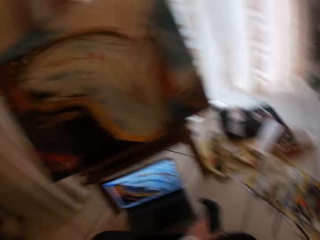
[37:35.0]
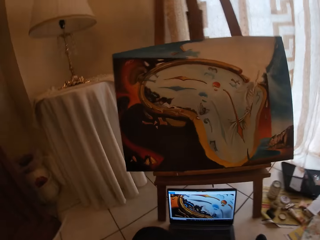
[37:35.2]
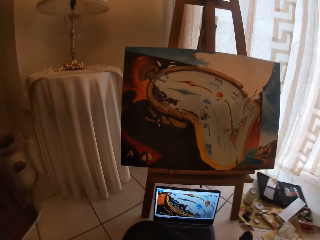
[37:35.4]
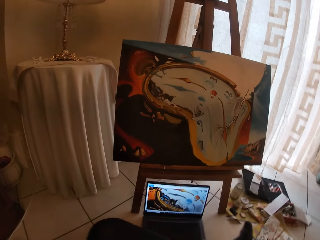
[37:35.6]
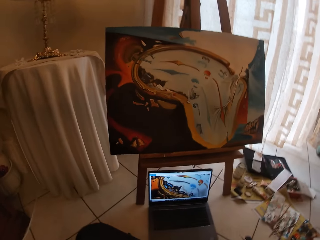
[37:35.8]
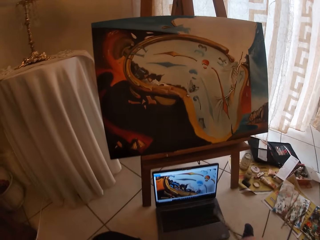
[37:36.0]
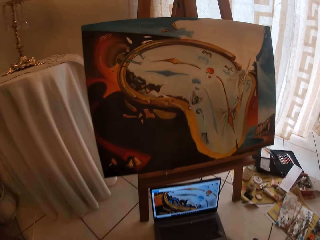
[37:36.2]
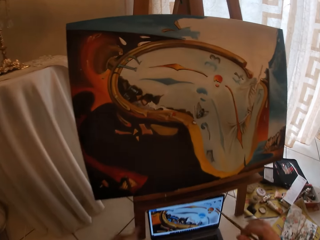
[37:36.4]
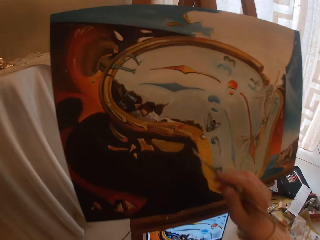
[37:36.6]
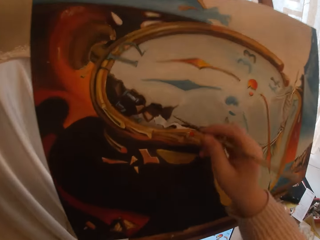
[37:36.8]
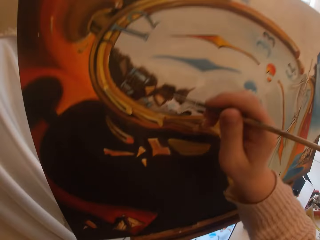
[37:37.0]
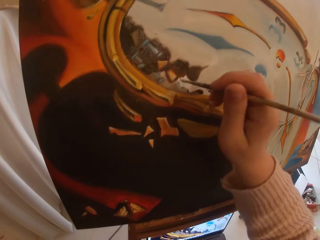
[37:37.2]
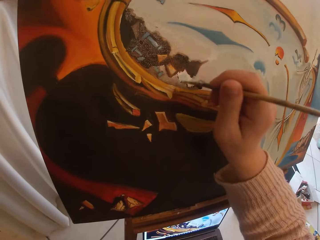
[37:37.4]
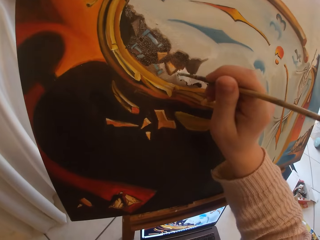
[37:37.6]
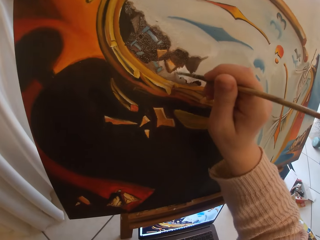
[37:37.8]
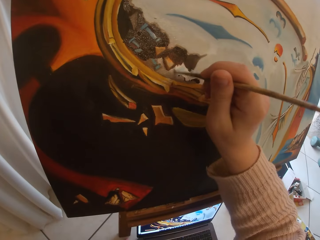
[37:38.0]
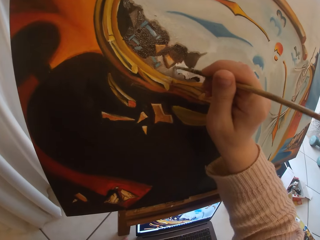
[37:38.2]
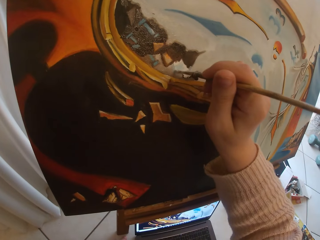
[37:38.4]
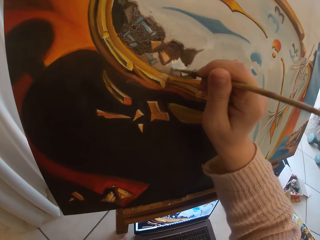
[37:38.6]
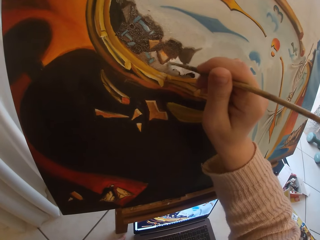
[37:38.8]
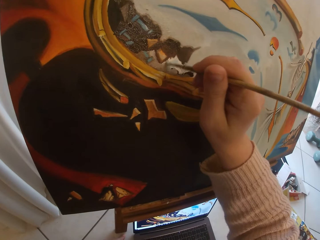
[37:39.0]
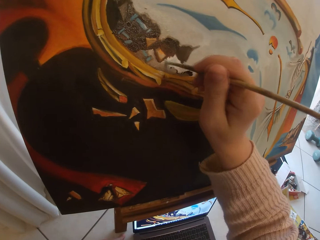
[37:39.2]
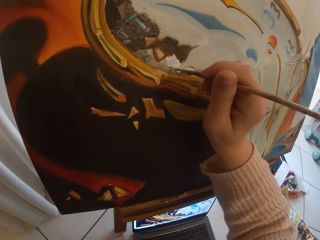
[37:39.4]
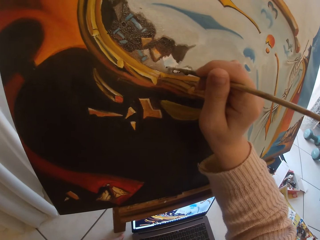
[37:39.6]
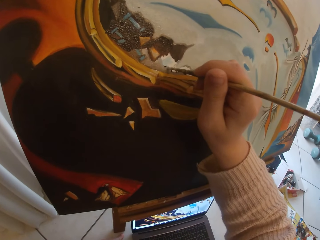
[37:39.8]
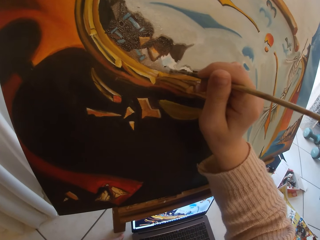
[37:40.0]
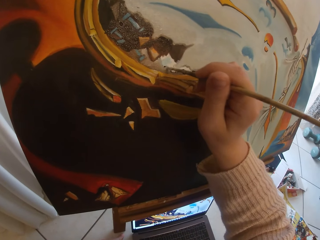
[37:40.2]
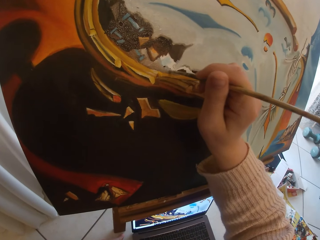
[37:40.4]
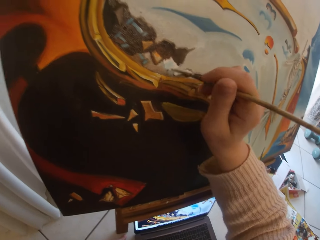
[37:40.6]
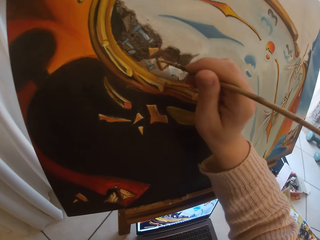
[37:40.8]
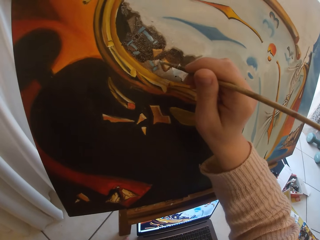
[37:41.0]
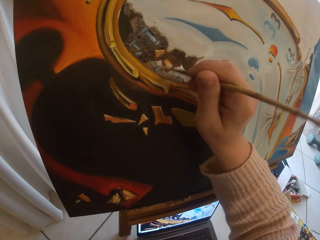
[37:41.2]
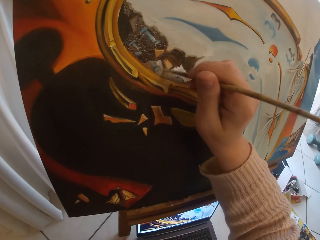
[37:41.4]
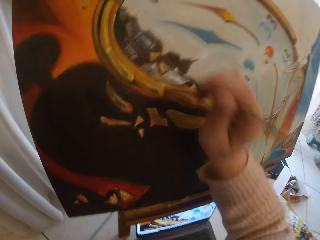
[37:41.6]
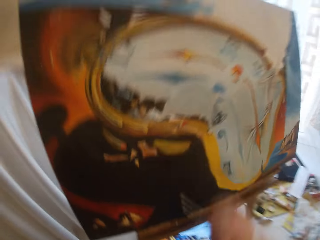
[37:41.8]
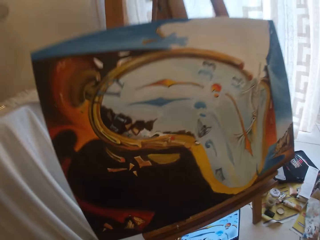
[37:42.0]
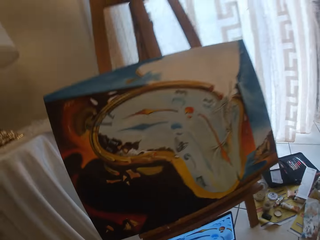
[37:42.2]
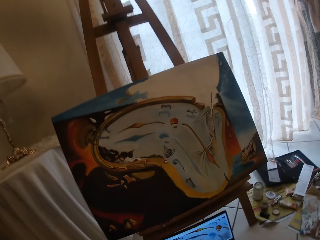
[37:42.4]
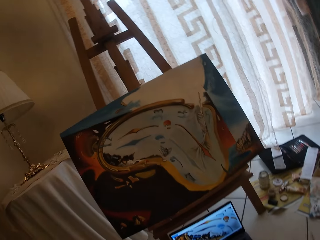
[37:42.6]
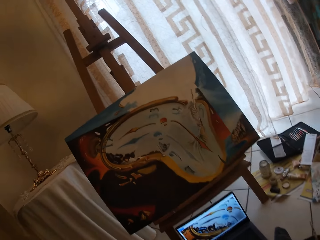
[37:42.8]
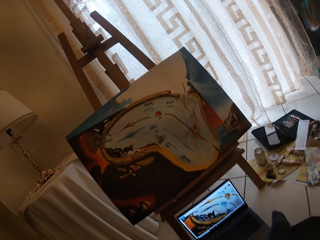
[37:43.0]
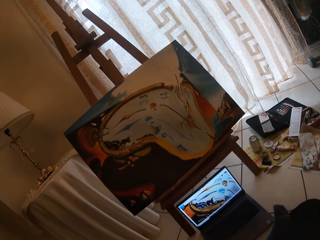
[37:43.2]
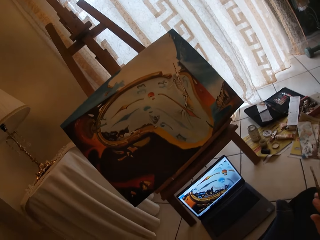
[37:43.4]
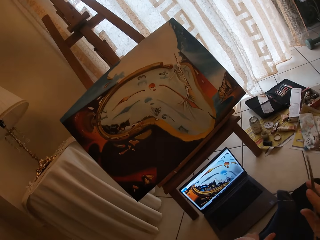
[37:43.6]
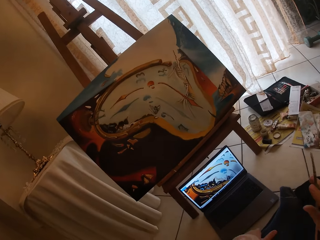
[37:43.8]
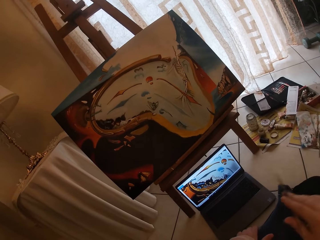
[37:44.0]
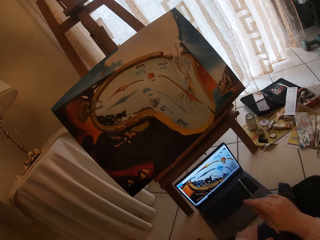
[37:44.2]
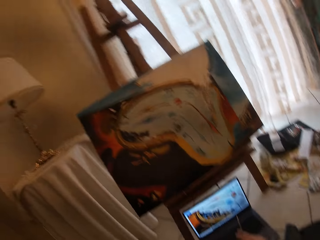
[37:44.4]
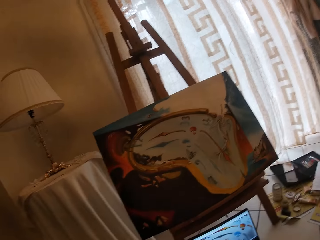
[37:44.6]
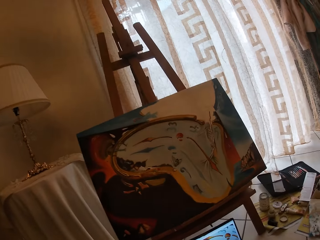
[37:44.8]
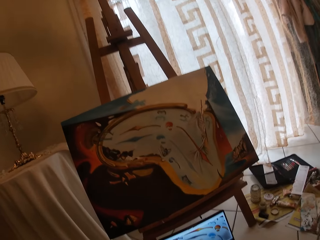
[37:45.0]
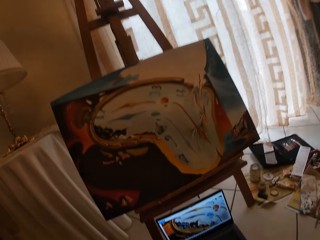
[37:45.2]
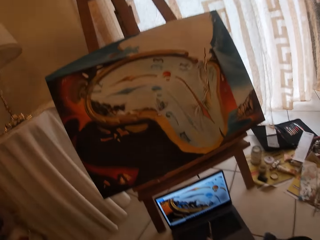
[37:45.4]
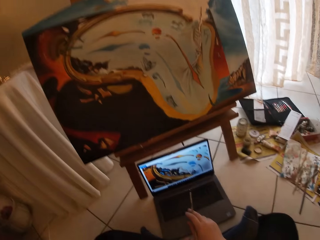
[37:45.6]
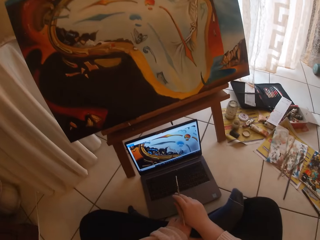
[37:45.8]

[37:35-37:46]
The camera wearer turns around. She moves closer to the canvas. She paints the canvas with a paintbrush. She stops painting. She takes her hand off the canvas board. She moves backwards and looks around.

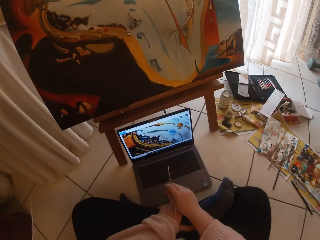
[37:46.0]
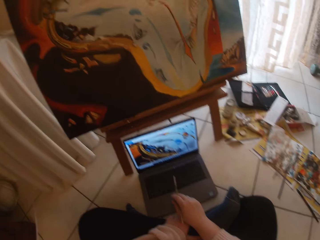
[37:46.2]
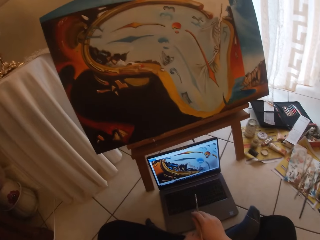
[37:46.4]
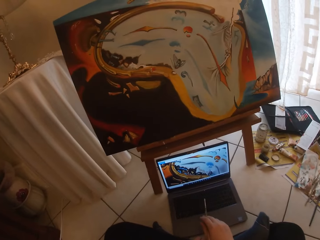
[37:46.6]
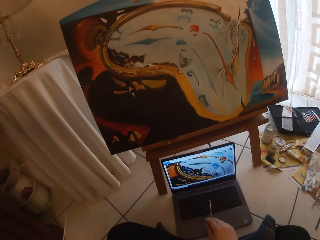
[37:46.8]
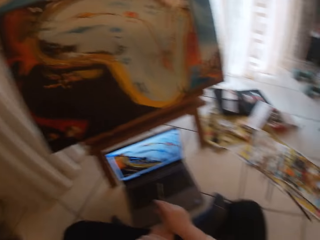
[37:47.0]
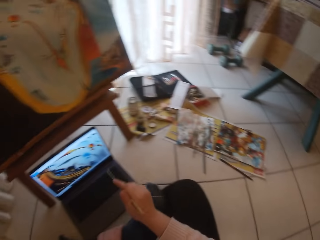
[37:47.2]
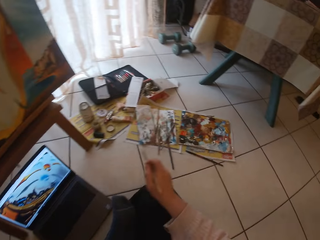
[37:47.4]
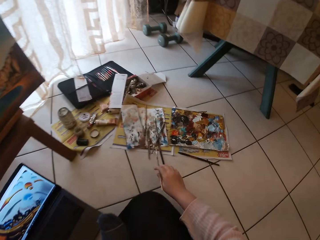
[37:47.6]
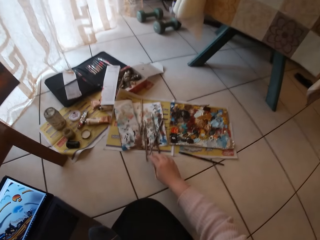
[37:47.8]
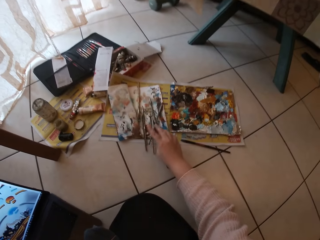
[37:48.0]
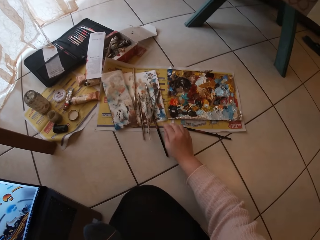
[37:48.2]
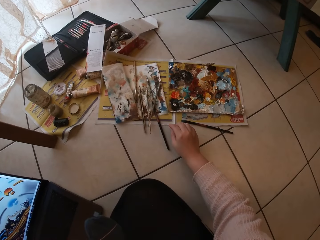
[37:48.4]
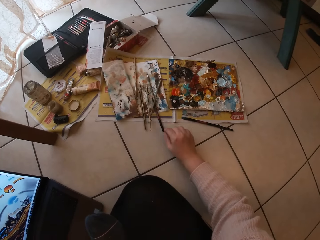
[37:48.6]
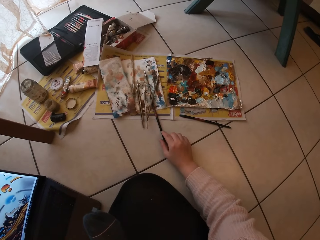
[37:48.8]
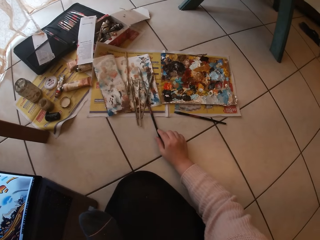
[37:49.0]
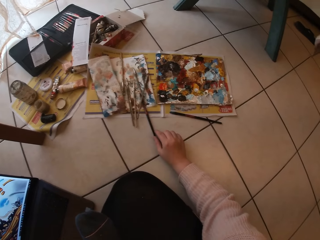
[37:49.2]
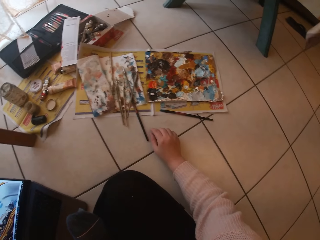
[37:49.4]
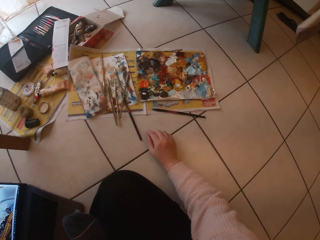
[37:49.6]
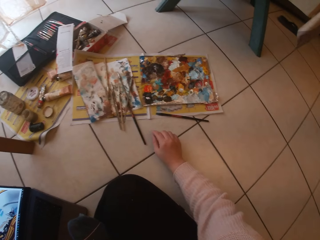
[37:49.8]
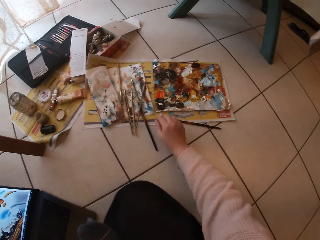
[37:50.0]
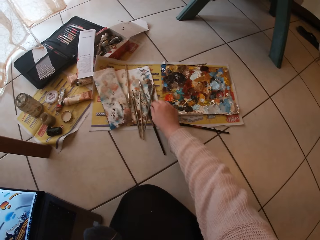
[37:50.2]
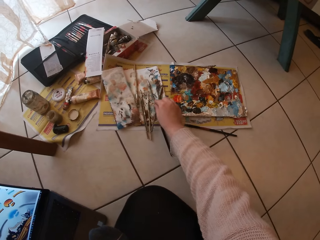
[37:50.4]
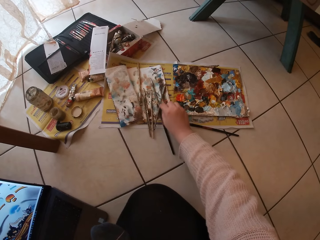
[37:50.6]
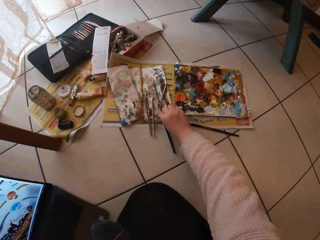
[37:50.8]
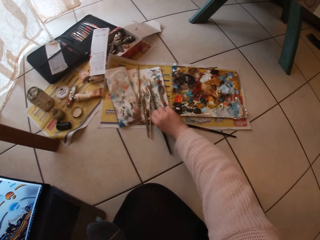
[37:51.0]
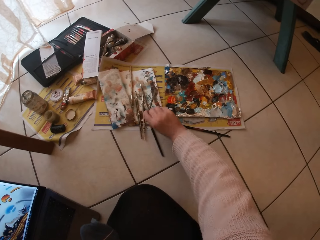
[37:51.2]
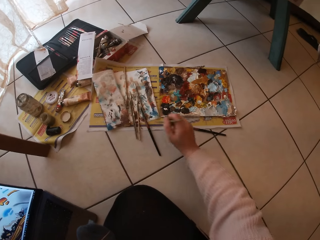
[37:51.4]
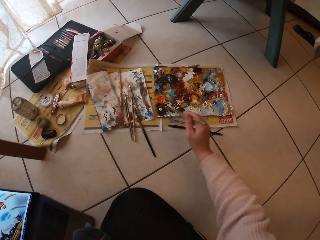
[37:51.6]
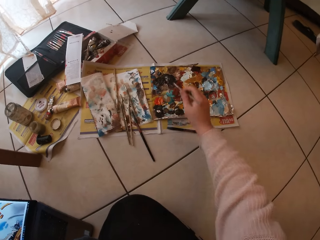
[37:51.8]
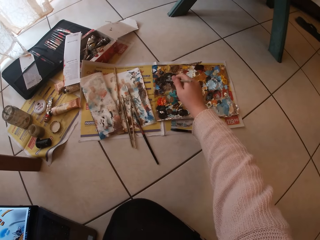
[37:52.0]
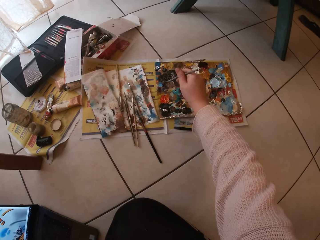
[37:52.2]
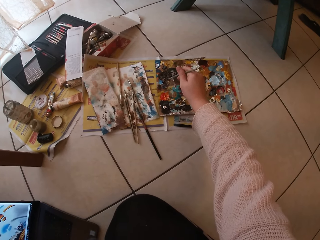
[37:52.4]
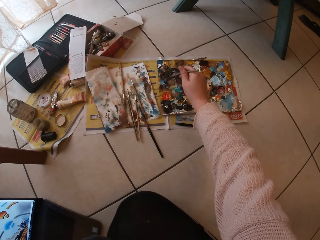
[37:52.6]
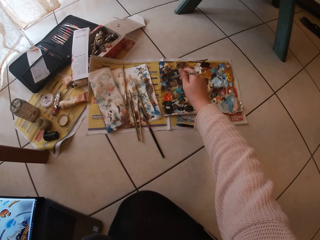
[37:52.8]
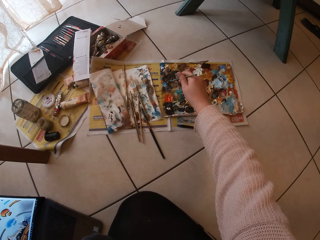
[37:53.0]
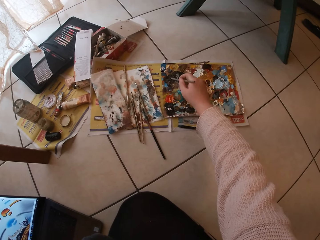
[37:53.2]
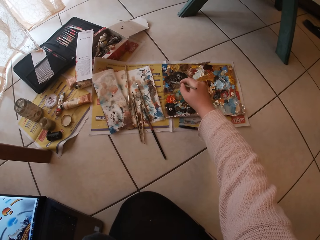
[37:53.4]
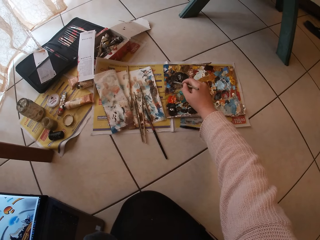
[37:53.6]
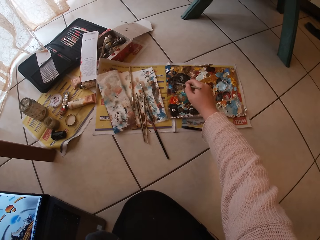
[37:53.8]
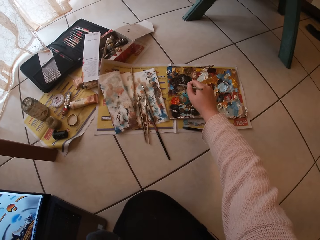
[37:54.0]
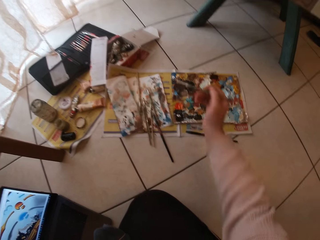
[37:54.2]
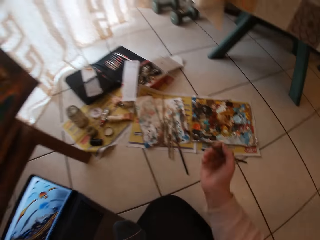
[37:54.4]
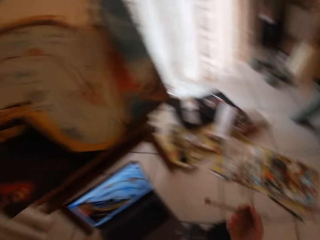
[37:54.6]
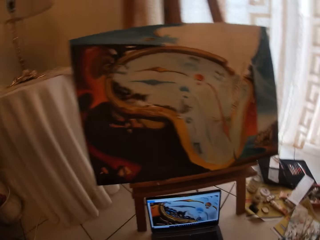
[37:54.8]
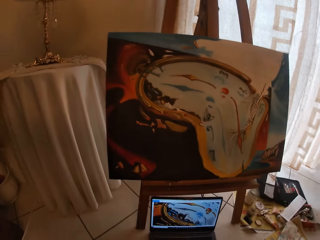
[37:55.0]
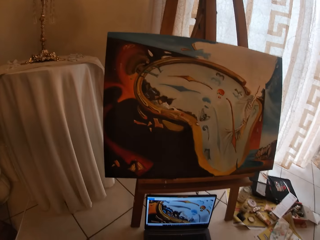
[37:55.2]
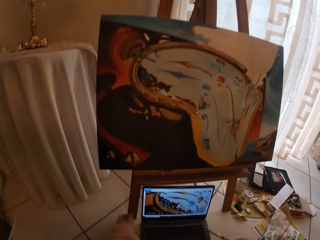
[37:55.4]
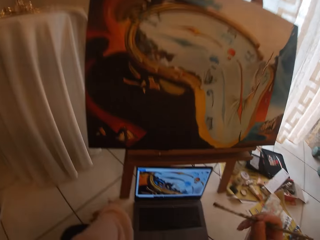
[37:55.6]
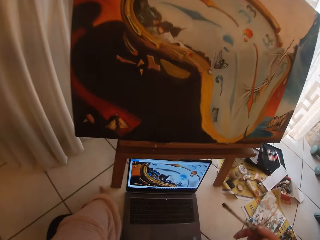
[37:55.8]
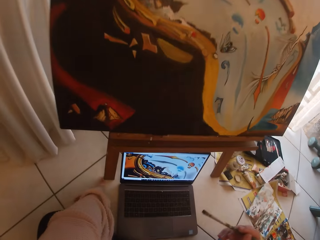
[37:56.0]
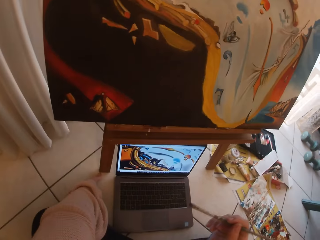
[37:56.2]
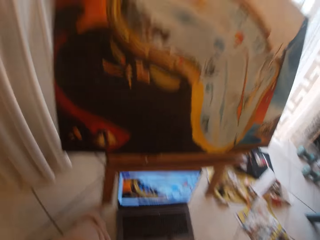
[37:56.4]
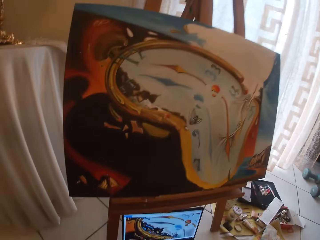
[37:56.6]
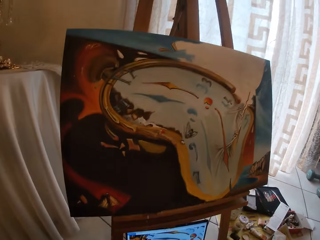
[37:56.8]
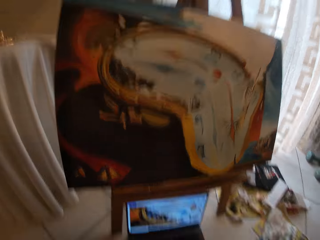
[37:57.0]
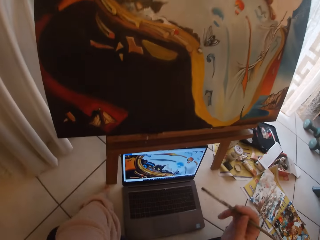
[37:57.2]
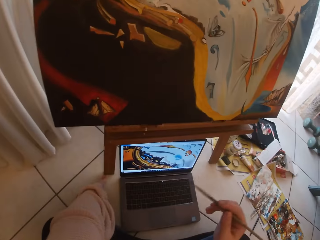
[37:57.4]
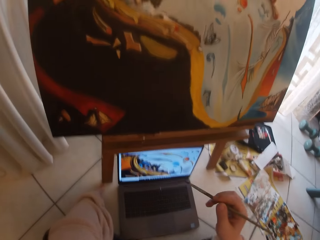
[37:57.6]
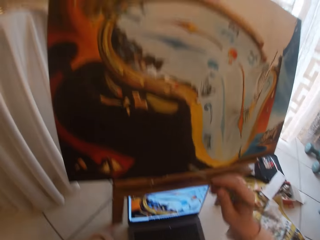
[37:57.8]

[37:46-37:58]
The camera wearer turns around. They drop the paintbrush on the paper on the floor. They look around. They pick up another paintbrush from the paper on the floor. They touch paint on the paper paint palette with the paintbrush. They turn around and move closer to the canvas.
